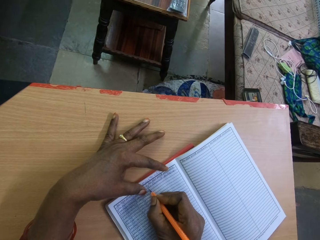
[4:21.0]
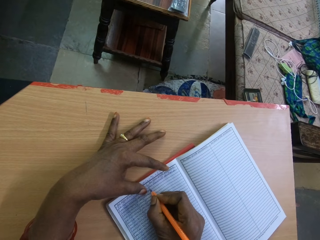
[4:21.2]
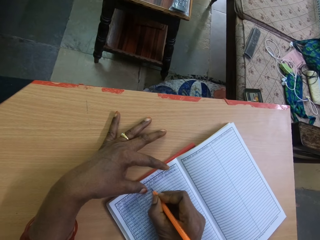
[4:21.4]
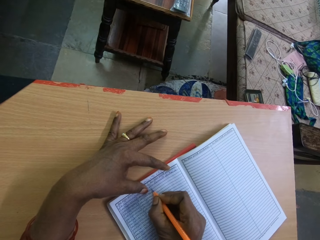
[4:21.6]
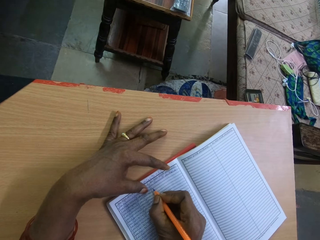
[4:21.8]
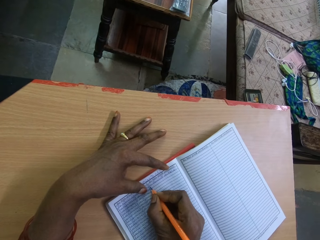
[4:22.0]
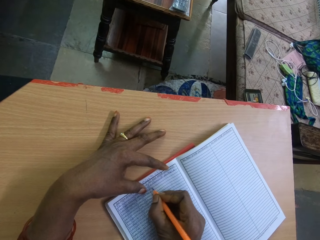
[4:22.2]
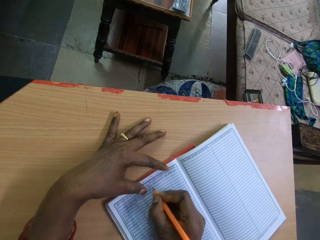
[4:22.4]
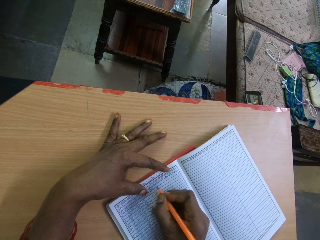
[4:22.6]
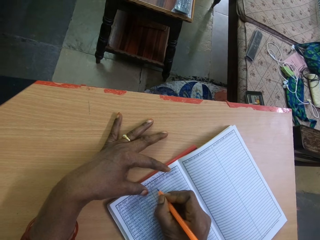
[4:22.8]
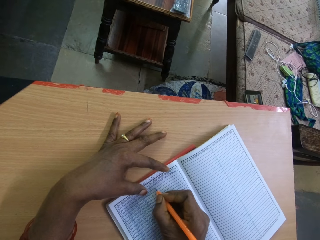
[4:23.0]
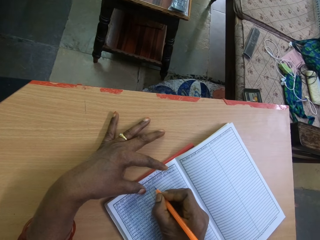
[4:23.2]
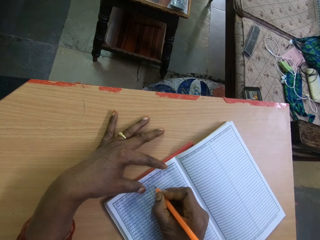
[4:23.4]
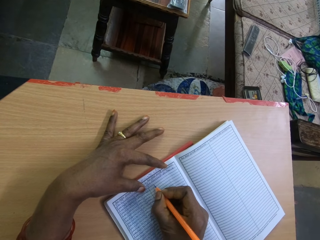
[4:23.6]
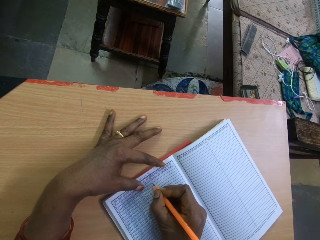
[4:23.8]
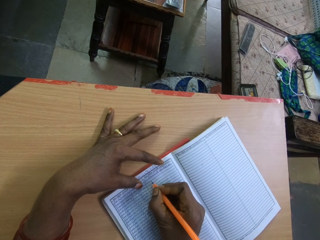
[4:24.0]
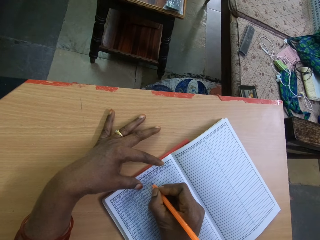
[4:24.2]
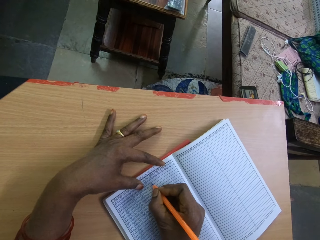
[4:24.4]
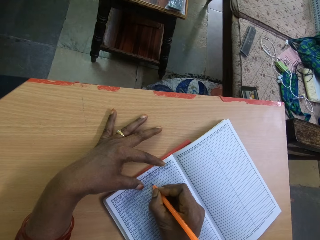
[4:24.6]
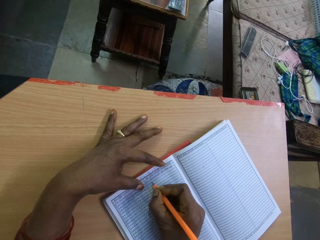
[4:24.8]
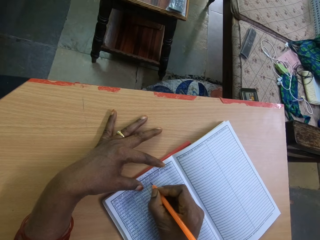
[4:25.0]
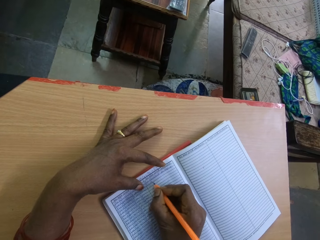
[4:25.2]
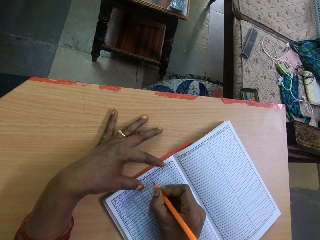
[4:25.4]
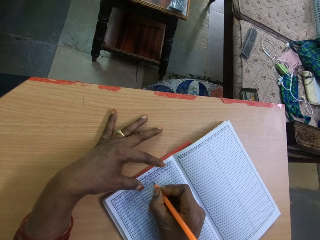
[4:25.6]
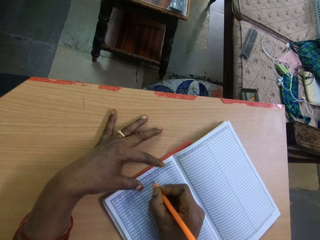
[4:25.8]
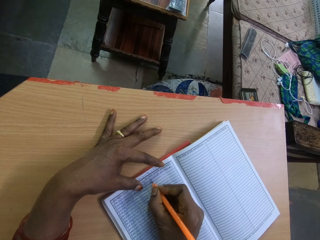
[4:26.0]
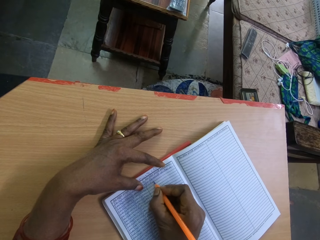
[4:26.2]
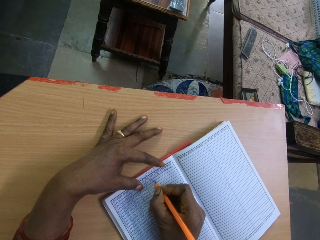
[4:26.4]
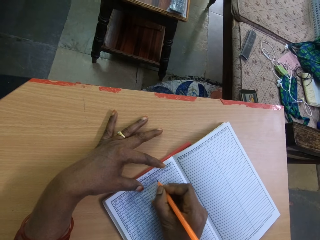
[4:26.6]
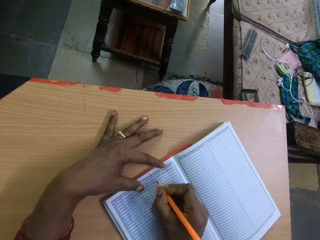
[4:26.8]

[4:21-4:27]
The camera wearer writes in the book with the pencil in her right hand.

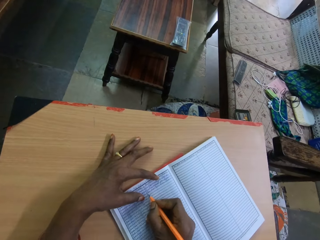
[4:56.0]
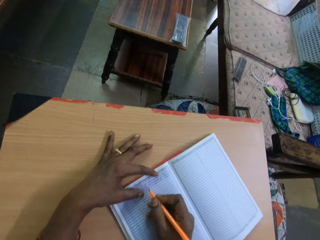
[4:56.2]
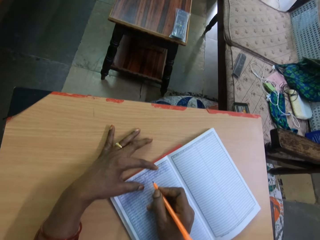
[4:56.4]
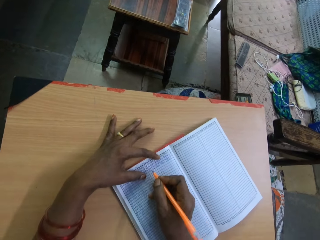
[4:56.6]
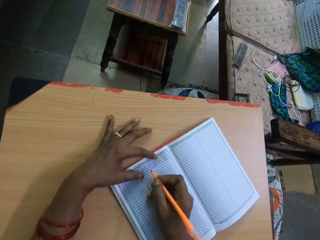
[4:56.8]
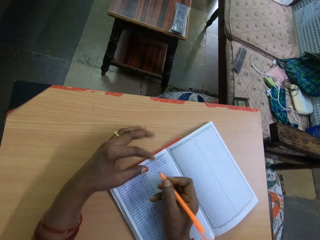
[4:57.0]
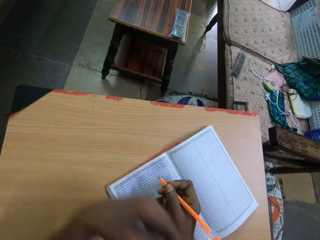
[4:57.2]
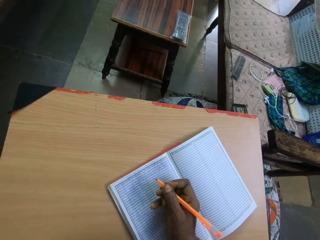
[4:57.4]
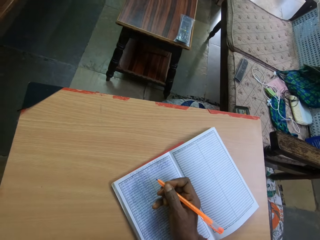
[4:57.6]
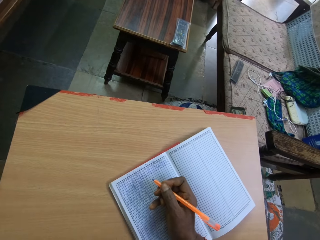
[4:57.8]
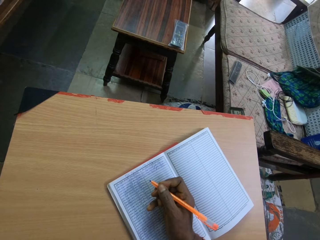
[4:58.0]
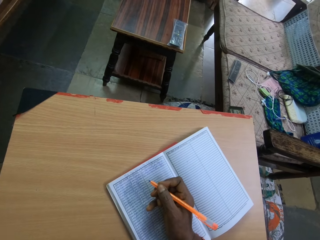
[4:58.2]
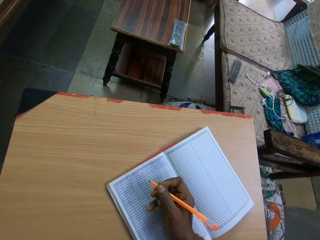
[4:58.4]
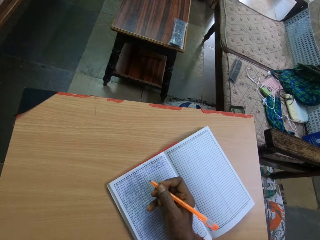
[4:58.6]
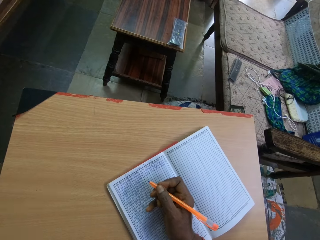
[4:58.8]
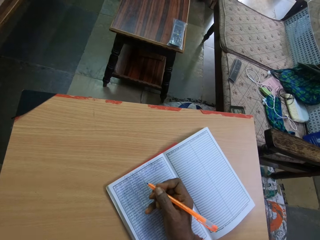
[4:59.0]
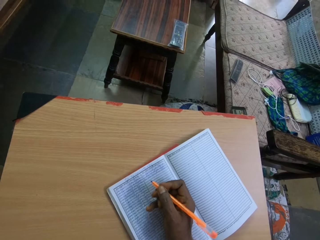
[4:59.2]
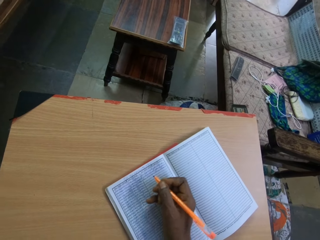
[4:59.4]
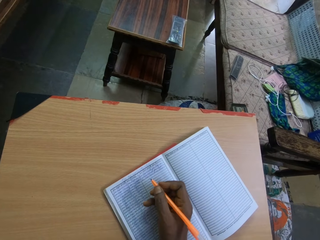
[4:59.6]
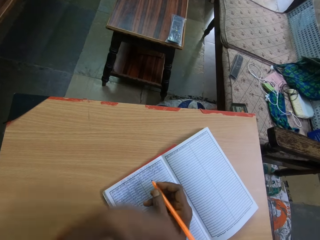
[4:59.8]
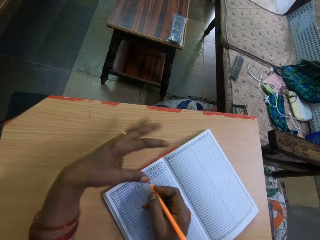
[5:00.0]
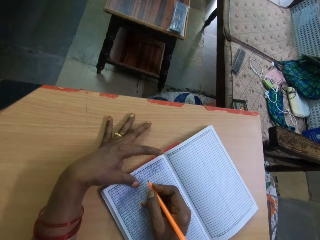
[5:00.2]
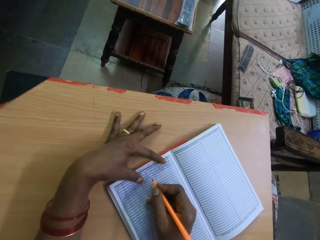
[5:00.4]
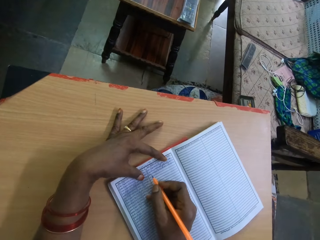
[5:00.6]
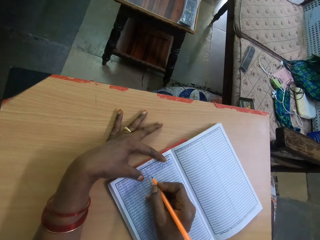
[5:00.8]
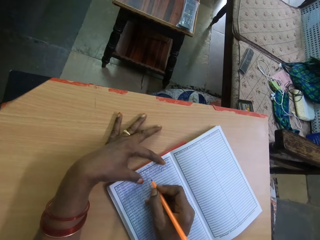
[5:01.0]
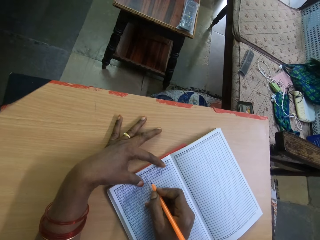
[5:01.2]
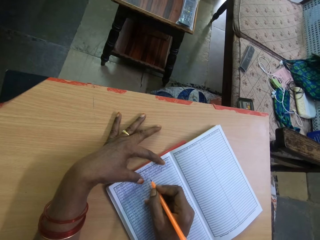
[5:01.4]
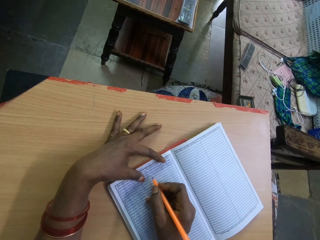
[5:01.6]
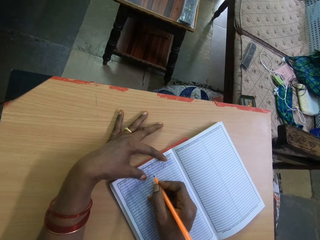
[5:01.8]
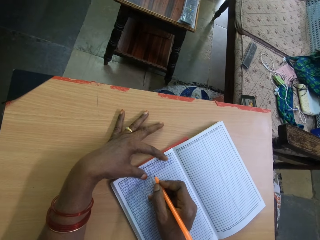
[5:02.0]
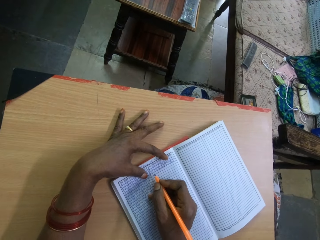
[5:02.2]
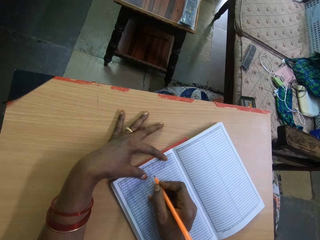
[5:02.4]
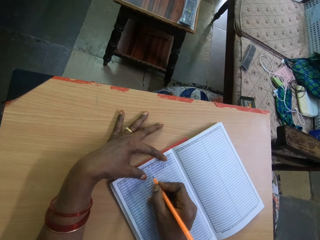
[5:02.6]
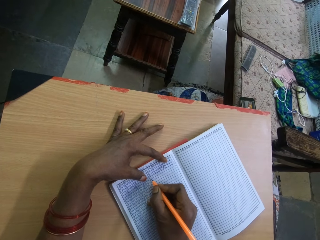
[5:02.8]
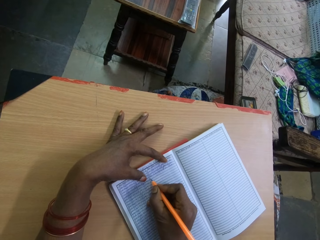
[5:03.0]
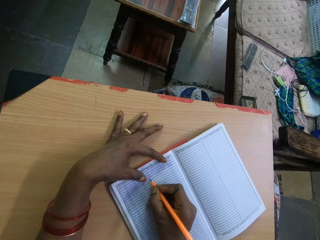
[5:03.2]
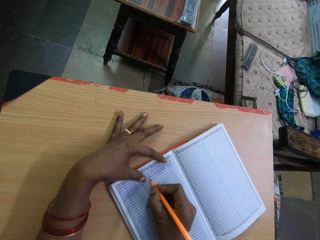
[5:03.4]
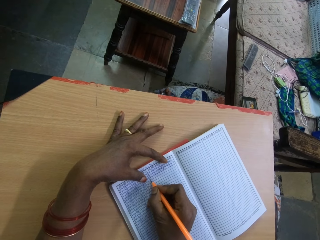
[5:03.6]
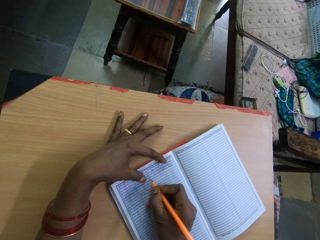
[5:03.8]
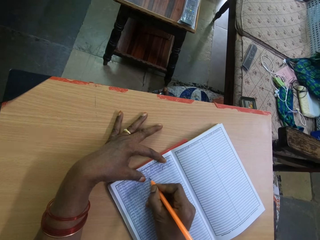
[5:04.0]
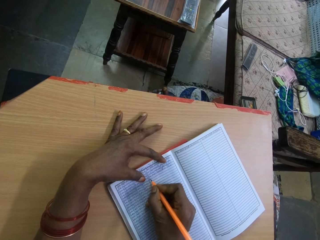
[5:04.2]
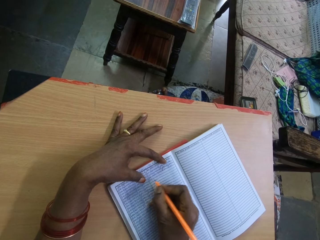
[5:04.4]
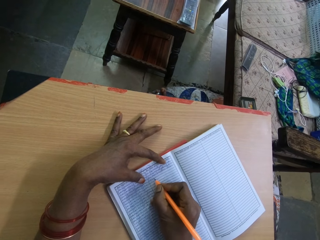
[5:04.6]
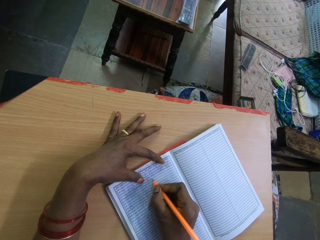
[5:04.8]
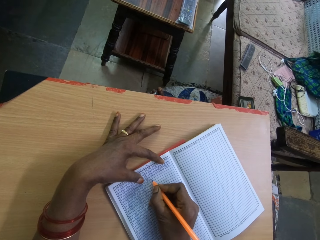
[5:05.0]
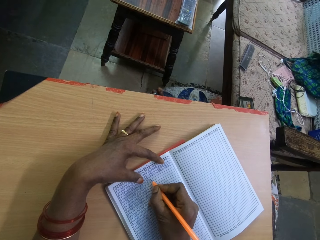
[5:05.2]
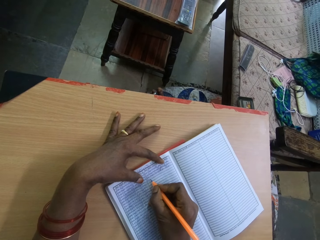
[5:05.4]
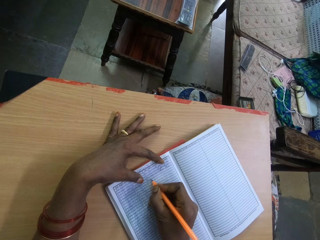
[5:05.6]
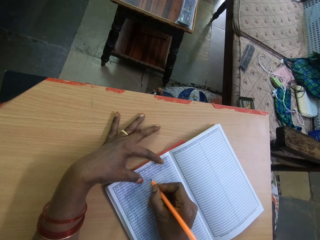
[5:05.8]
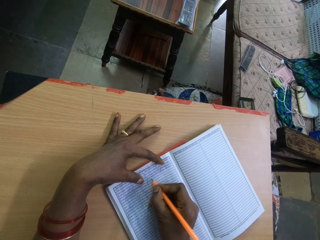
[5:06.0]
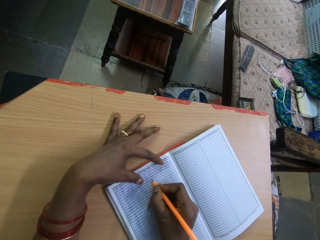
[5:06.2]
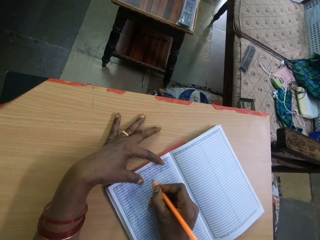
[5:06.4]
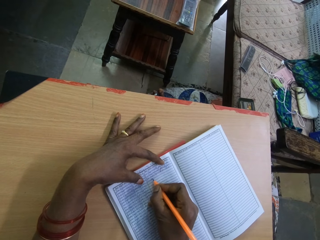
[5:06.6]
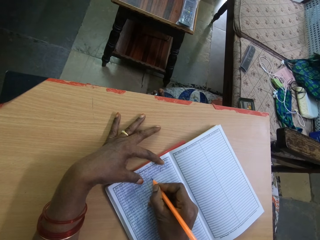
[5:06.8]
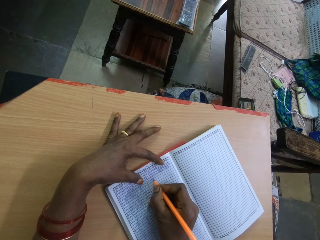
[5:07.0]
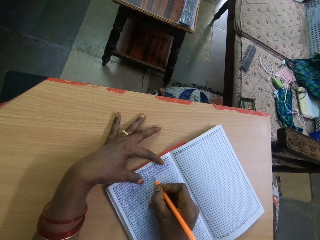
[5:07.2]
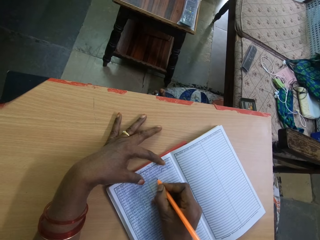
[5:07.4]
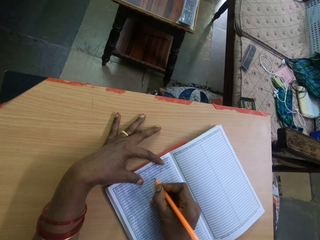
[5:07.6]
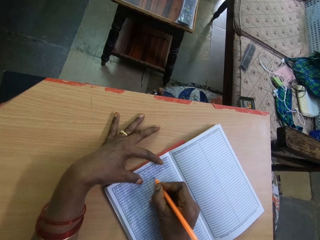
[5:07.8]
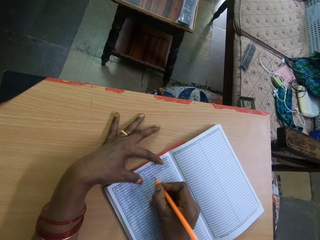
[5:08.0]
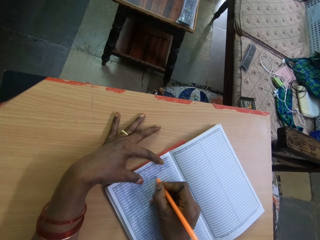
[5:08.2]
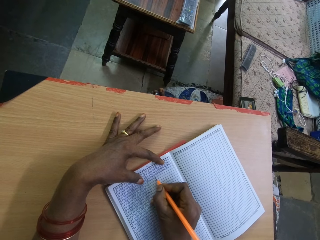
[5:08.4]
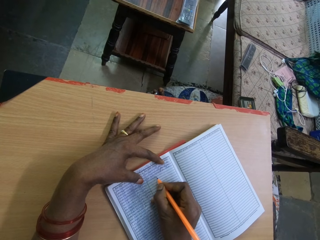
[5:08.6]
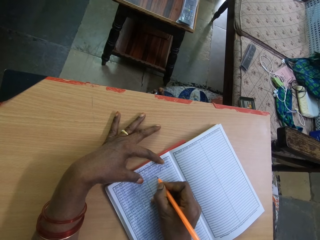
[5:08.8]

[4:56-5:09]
The camera wearer touches her nose with her left hand. She moves her left hand on her face. She places her left hand on the book on the board. She holds the book with her left hand. She writes in the book on the board with the pen in her right hand.

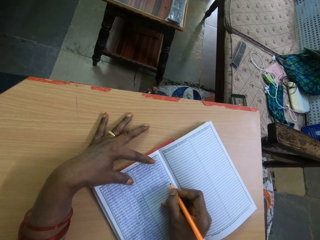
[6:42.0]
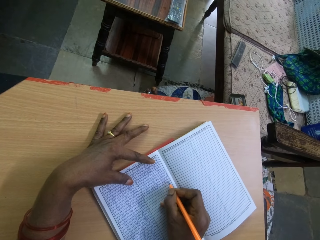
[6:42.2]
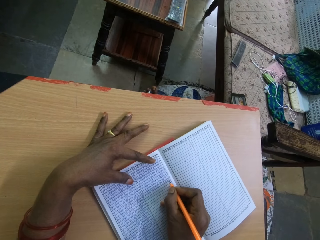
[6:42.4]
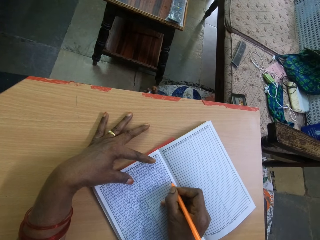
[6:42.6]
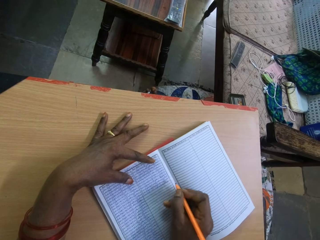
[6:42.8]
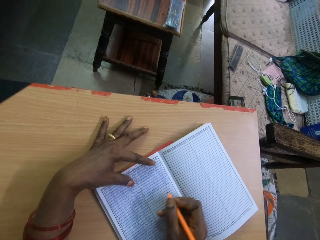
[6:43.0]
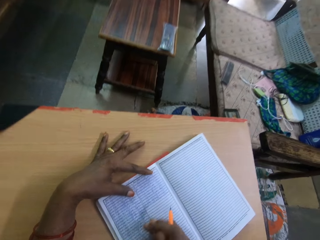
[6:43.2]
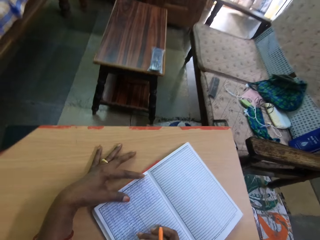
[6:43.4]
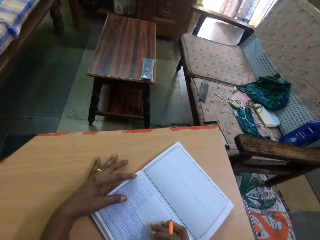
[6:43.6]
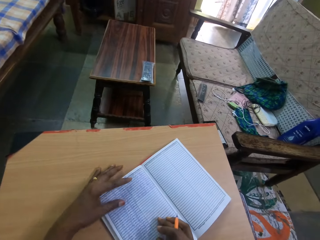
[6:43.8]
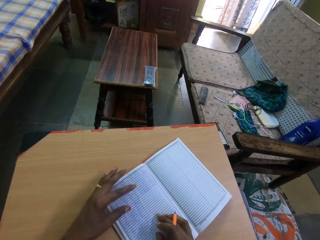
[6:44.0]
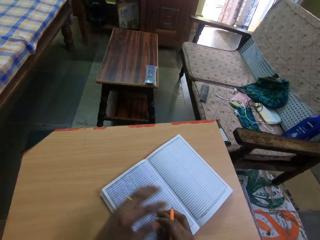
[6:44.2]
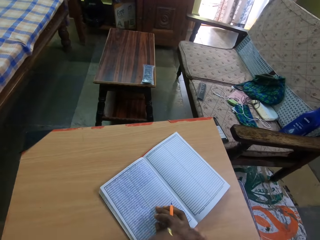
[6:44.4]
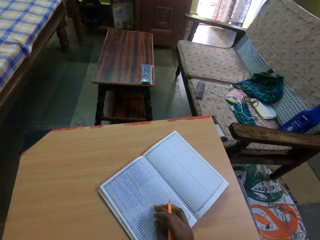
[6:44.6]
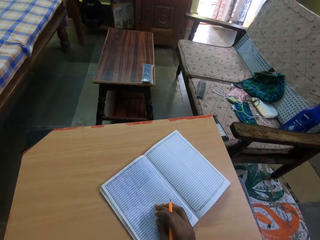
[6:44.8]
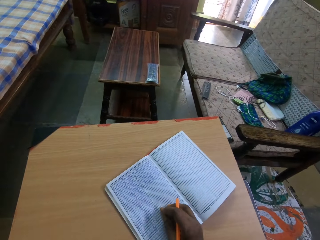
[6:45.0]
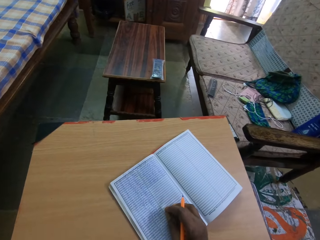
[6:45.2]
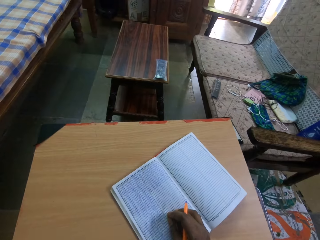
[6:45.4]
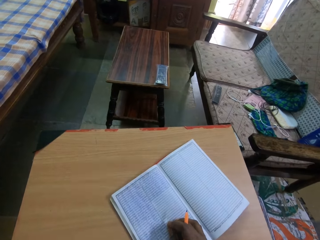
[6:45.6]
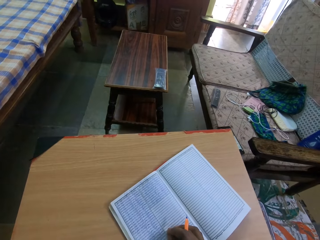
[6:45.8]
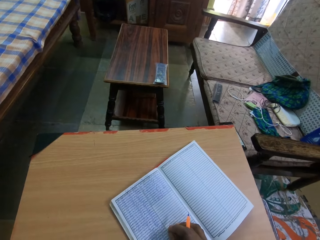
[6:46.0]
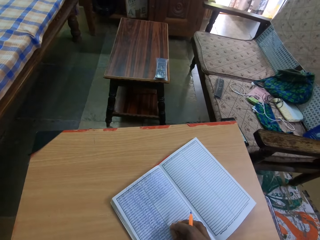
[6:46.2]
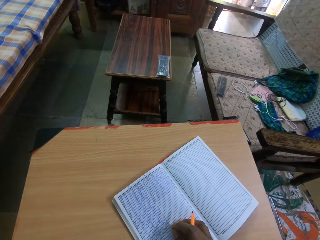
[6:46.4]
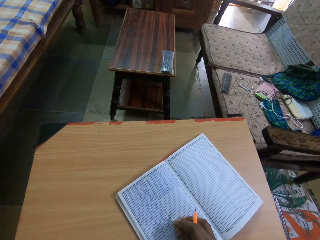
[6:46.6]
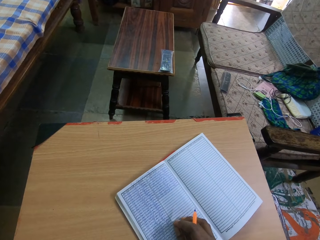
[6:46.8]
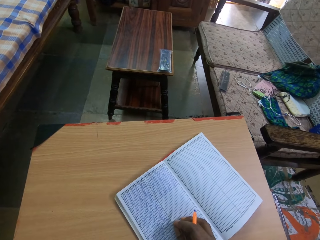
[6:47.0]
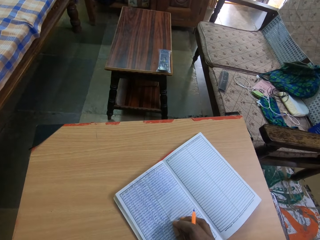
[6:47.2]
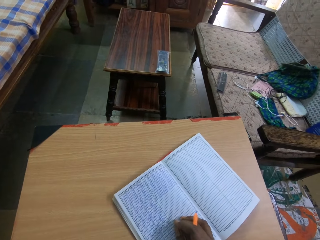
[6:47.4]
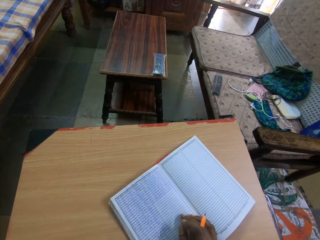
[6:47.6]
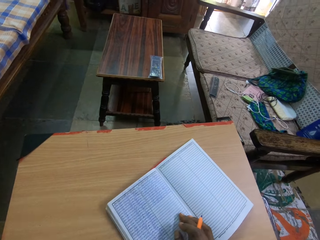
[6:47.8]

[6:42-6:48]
The camera wearer moves her left hand. She places her left hand on her right hand.
